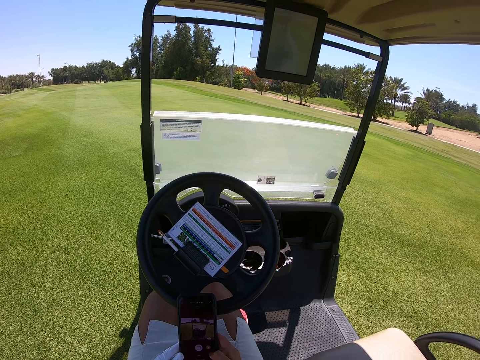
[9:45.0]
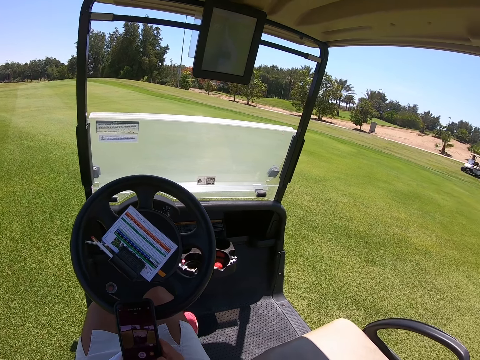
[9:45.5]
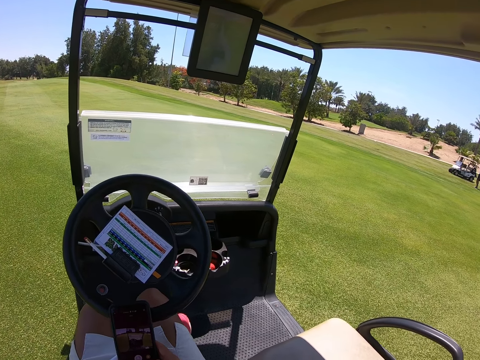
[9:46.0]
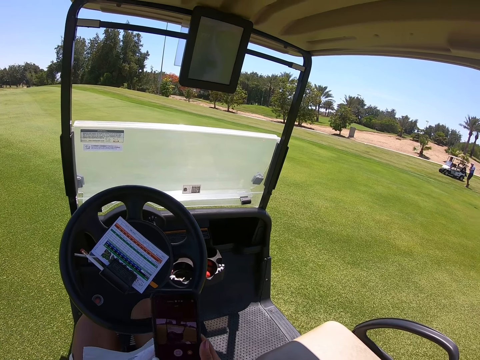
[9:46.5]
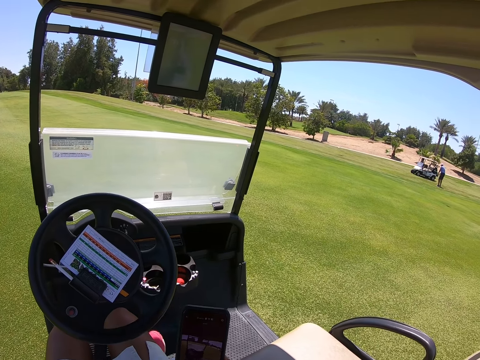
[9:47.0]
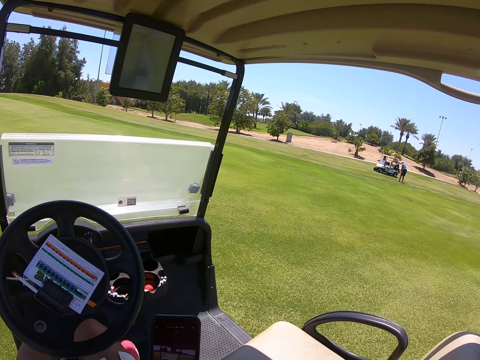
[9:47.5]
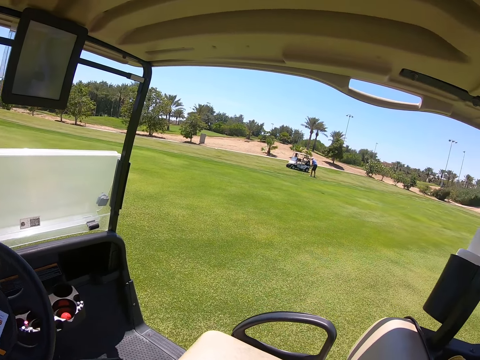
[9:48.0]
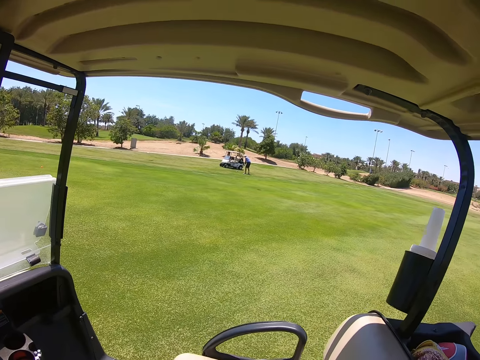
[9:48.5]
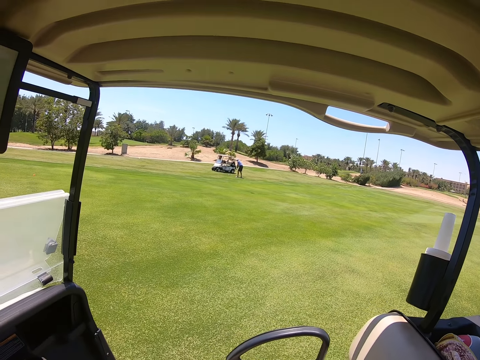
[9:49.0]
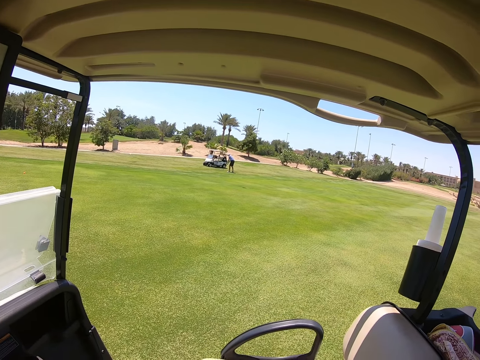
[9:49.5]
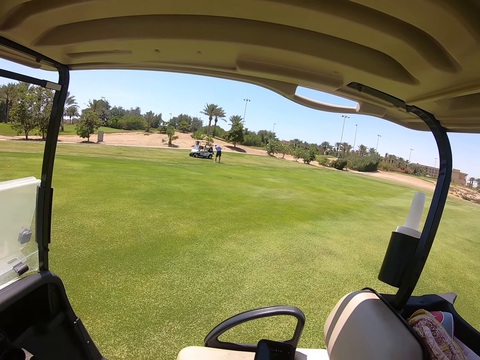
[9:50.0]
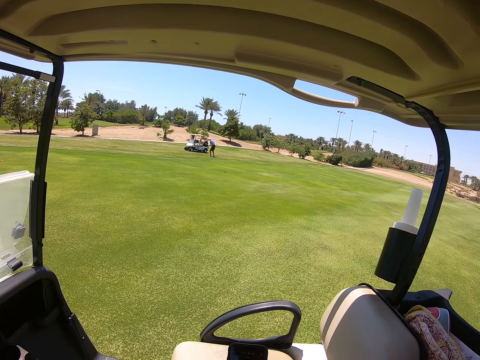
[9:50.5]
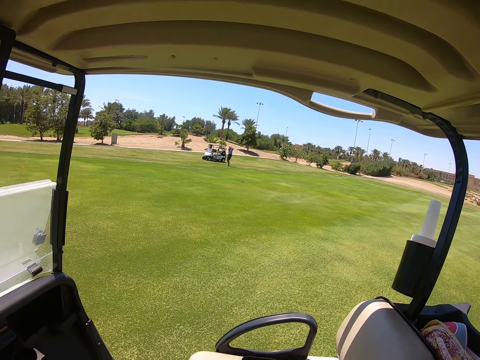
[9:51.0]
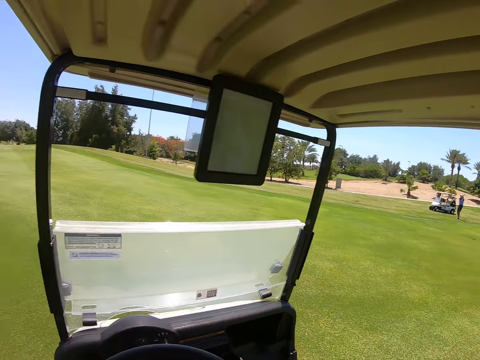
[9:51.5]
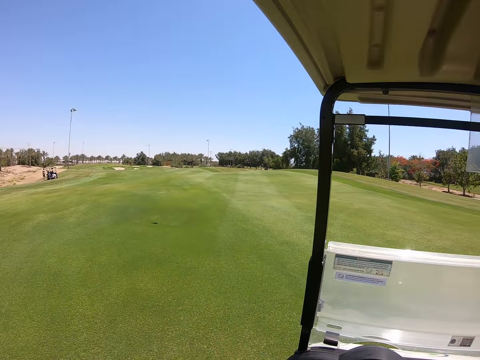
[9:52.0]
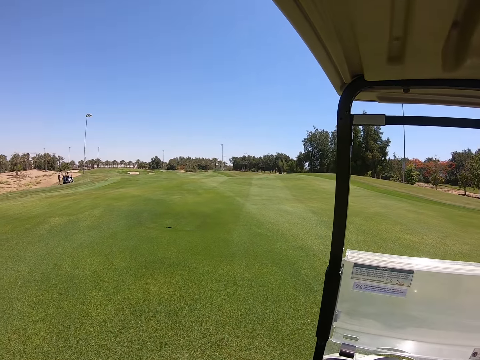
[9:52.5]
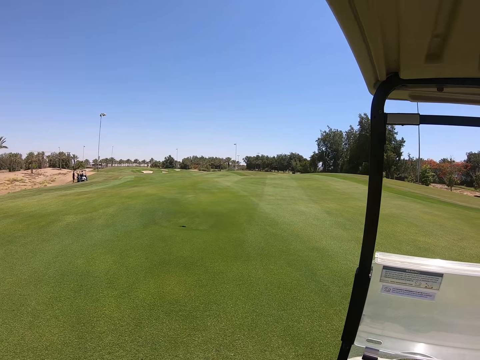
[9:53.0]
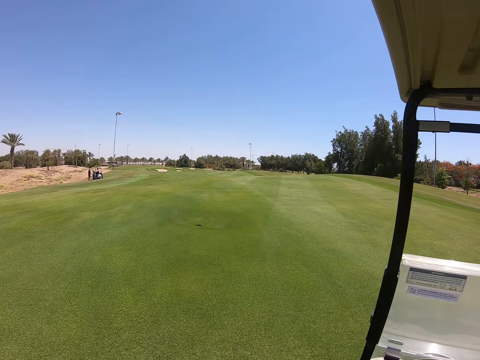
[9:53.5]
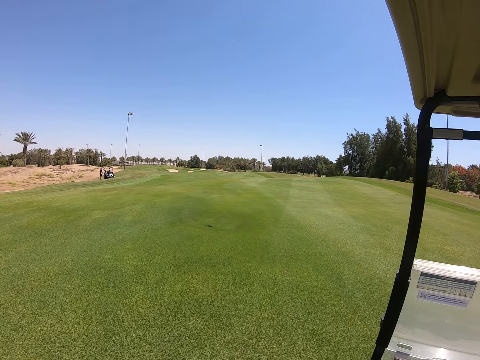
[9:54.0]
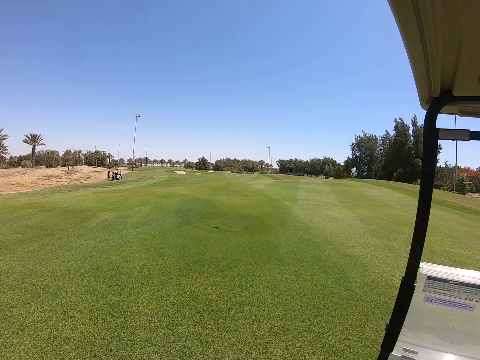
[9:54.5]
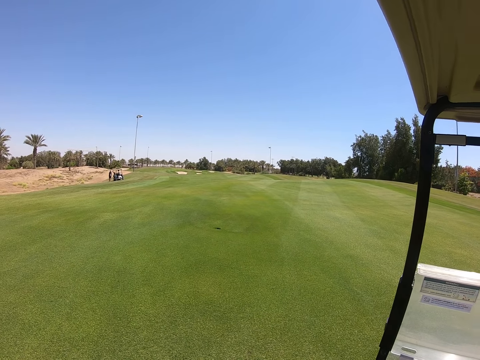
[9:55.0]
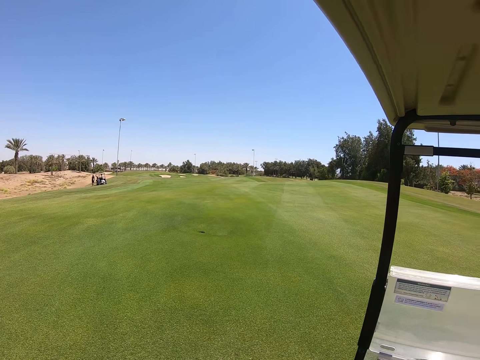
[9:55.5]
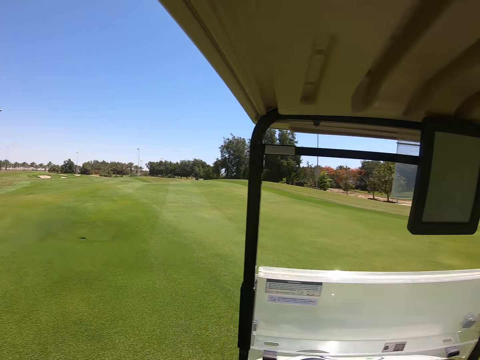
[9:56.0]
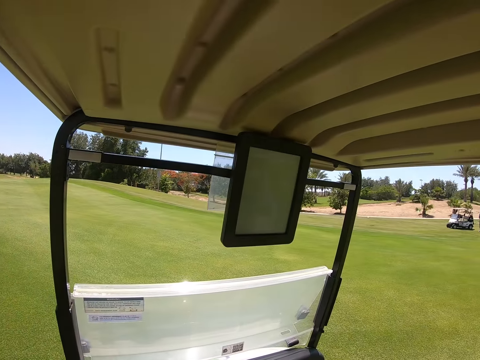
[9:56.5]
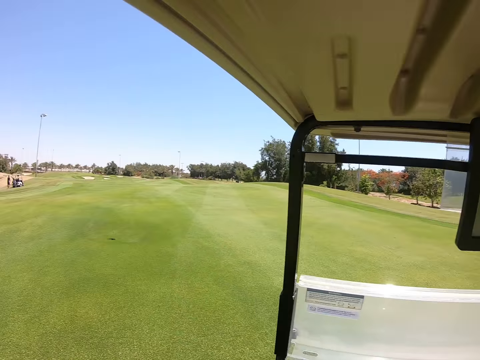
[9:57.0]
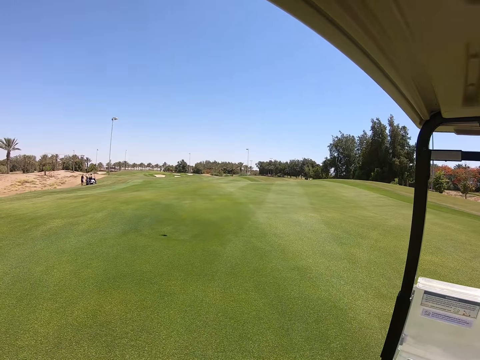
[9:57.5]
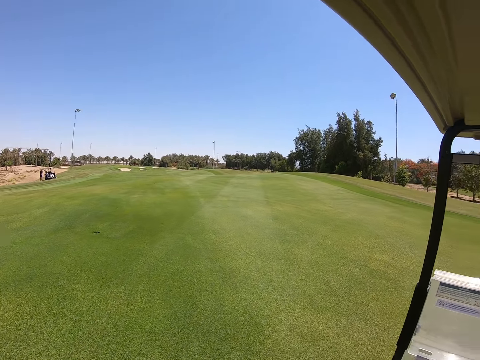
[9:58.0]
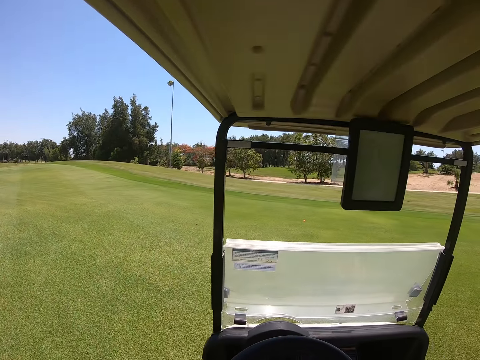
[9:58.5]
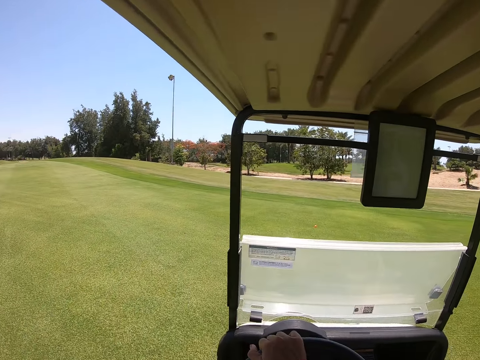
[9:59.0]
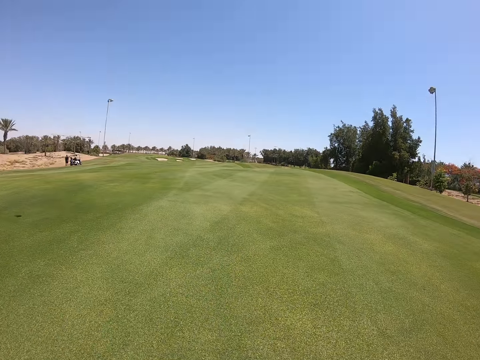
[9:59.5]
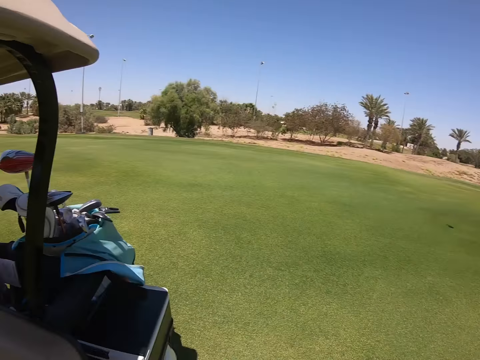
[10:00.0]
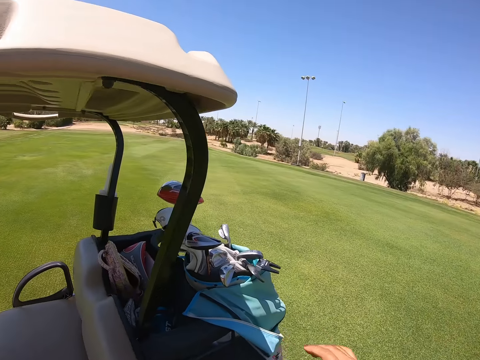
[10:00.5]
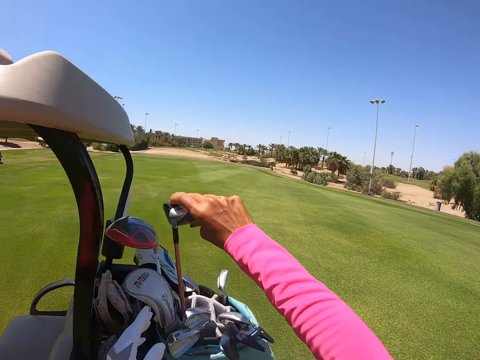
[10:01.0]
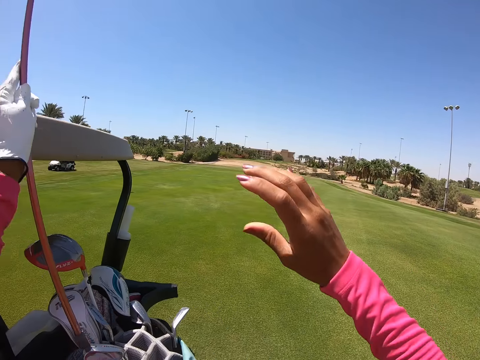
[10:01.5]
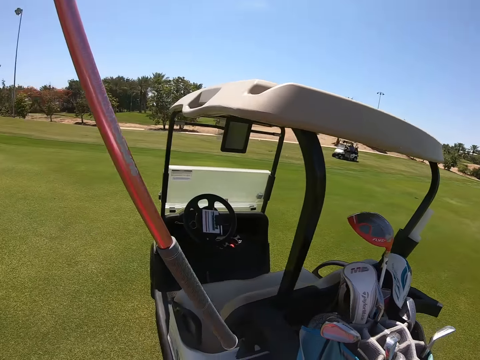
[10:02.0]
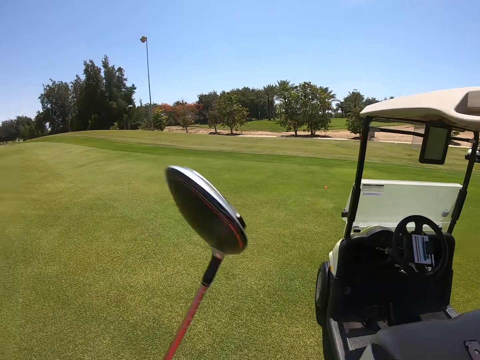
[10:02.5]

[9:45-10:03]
The camera wearer looks around. They drive the golf cart forward. They step out of the golf cart. They stop the golf cart. They pick up a golf club from the golf bag.

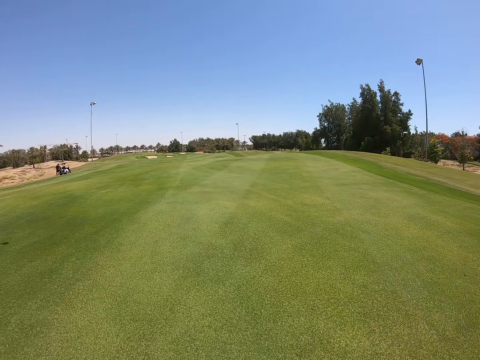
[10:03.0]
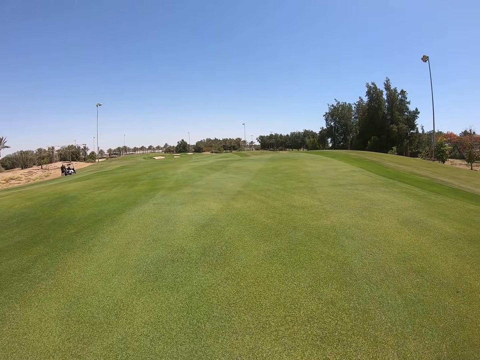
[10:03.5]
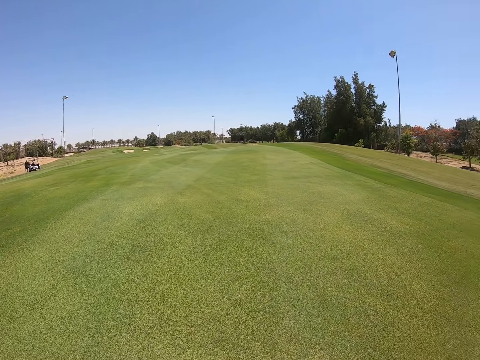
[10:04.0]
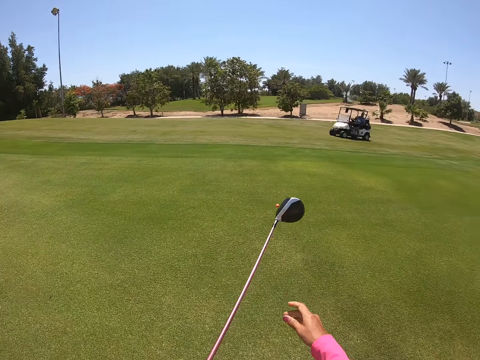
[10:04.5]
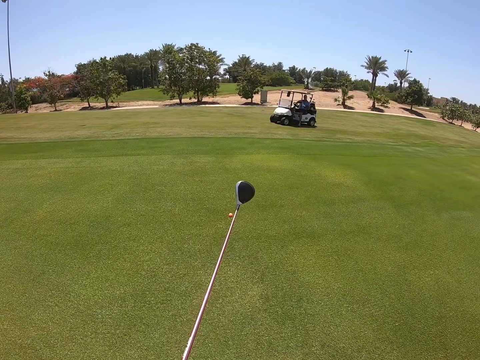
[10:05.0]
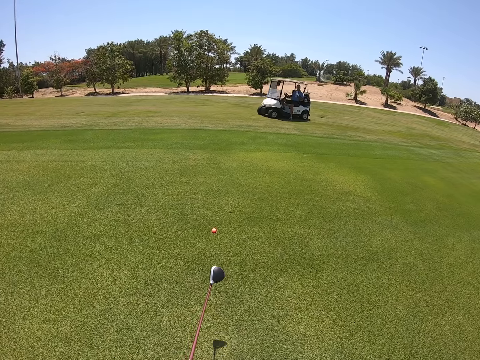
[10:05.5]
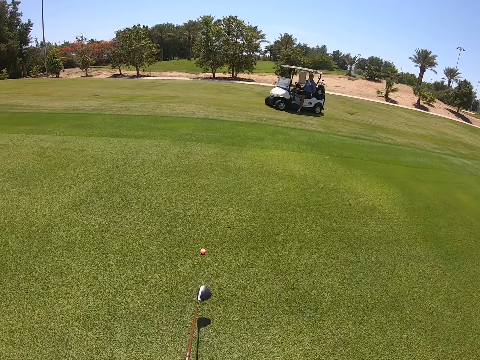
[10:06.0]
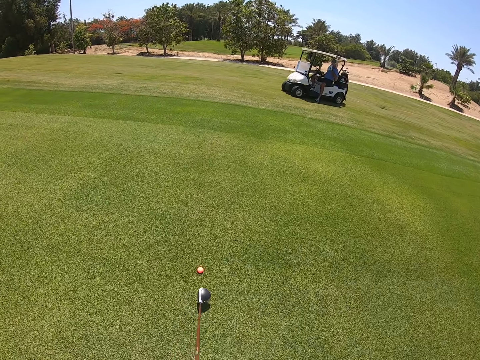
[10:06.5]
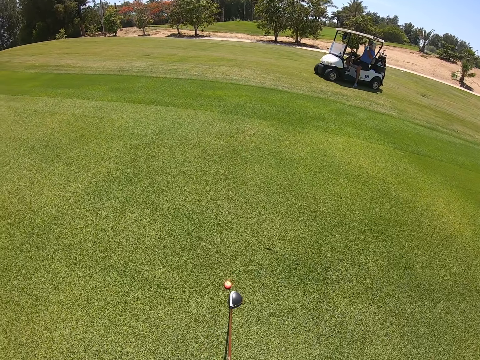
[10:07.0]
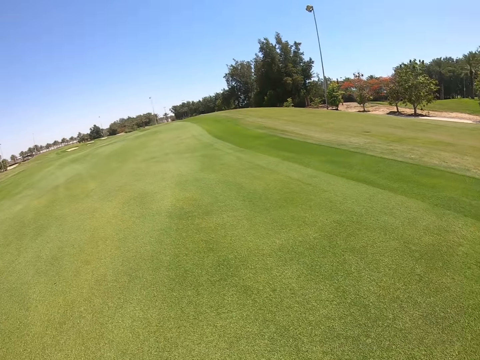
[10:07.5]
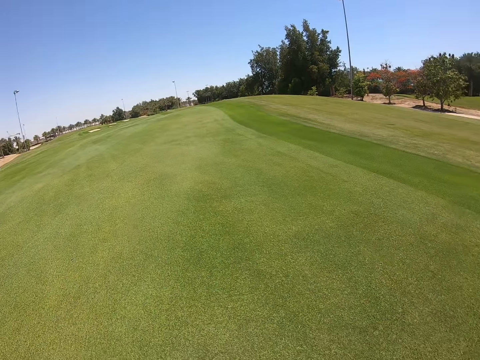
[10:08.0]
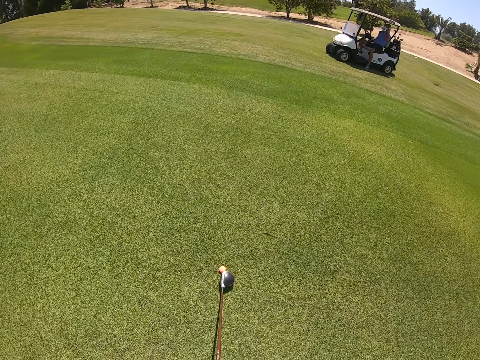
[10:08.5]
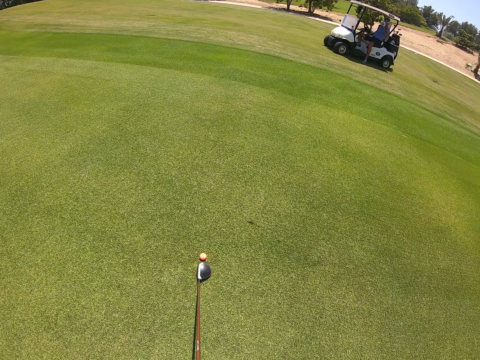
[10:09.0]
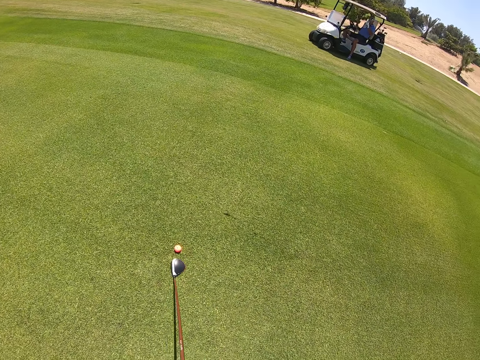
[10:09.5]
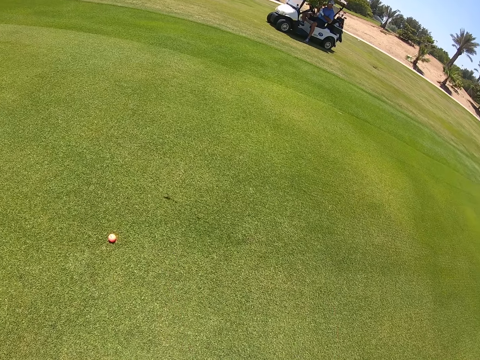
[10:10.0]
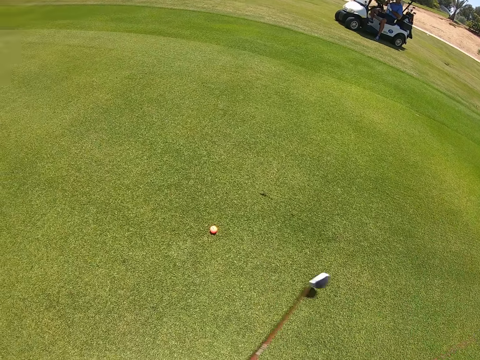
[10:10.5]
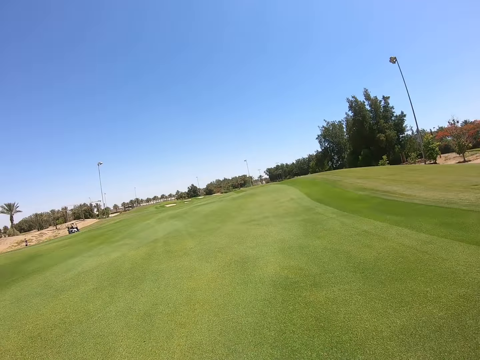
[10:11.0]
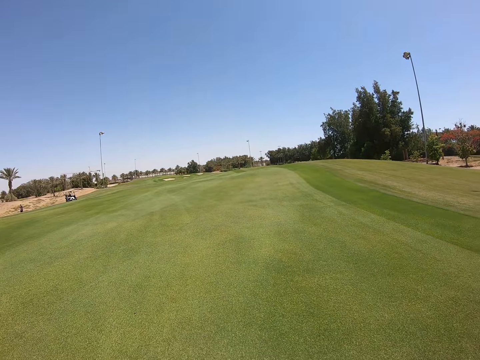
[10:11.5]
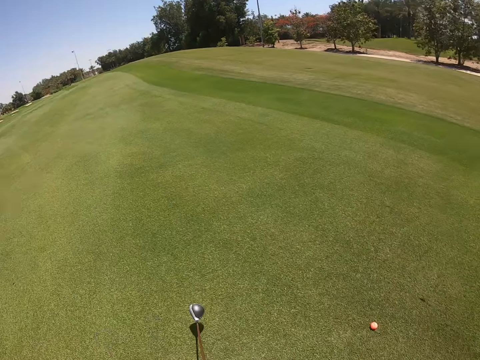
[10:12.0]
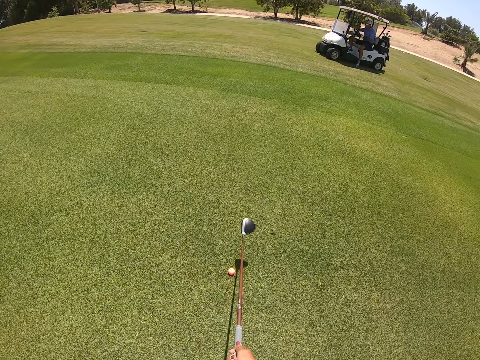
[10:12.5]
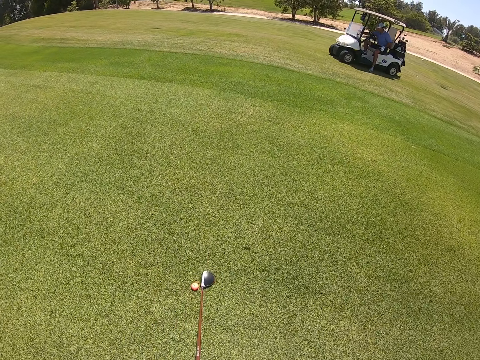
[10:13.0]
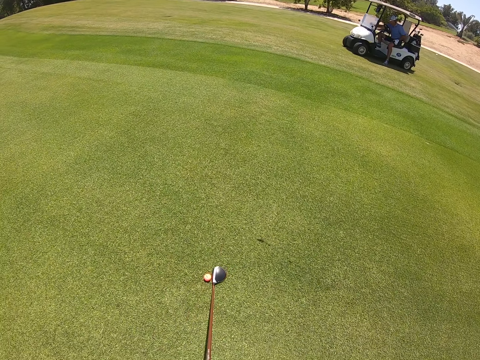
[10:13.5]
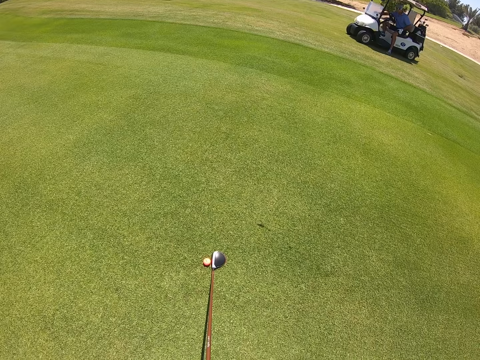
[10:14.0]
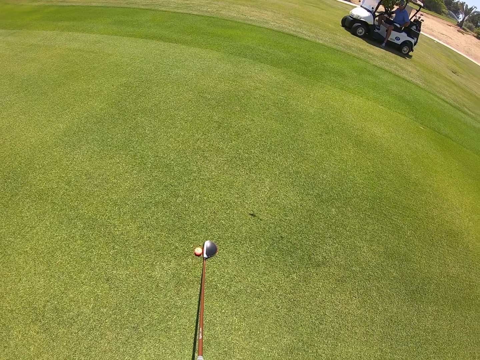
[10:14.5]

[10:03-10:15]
The camera wearer walks on the grass. They aim the golf club at the golf ball on the grass. They swing the golf club. They play golf. They aim the golf club at the golf ball on the grass.
